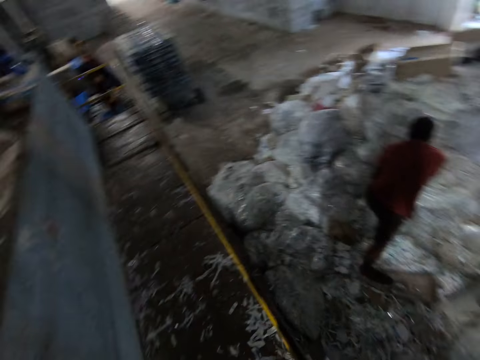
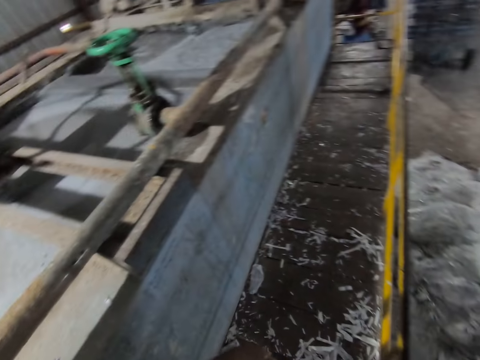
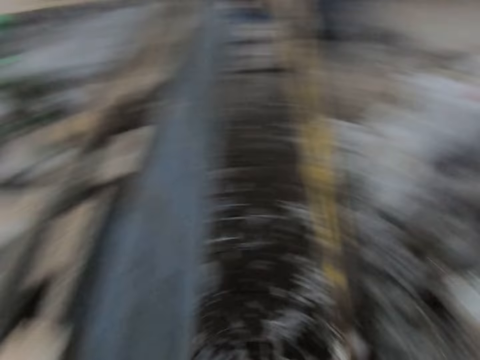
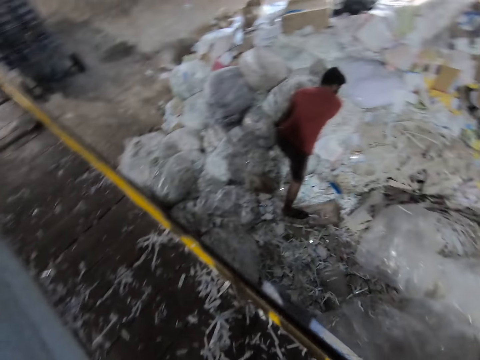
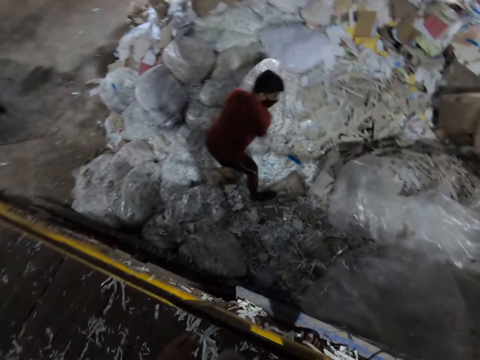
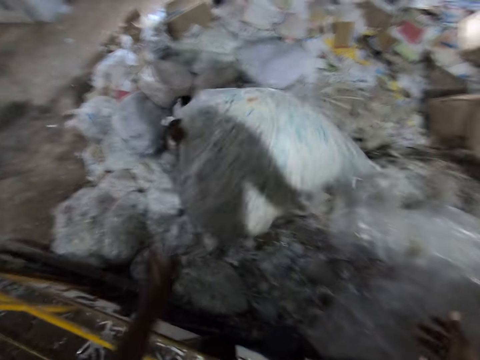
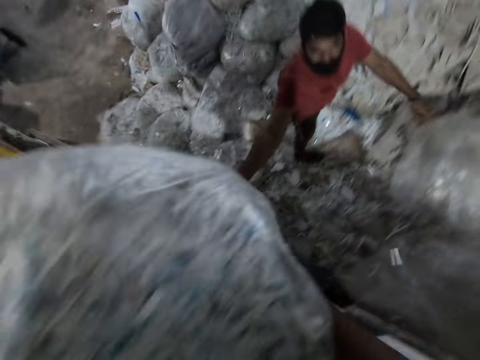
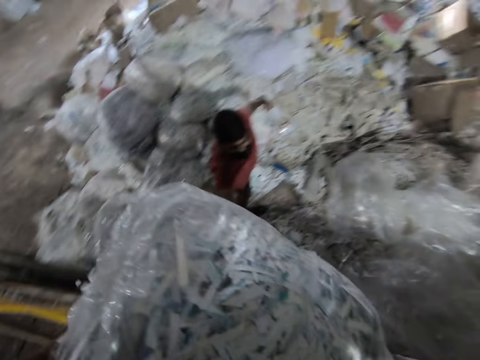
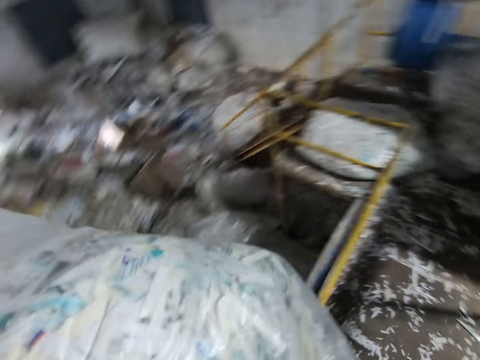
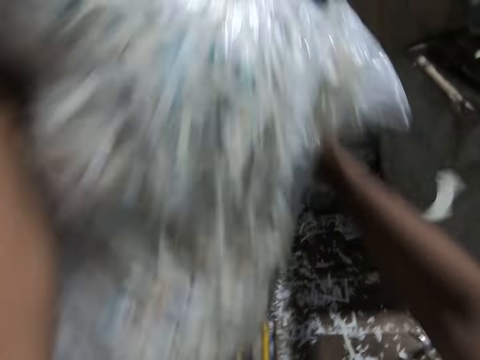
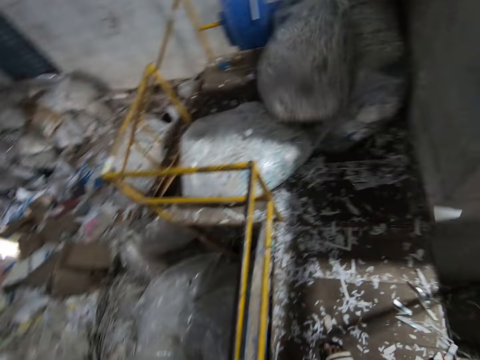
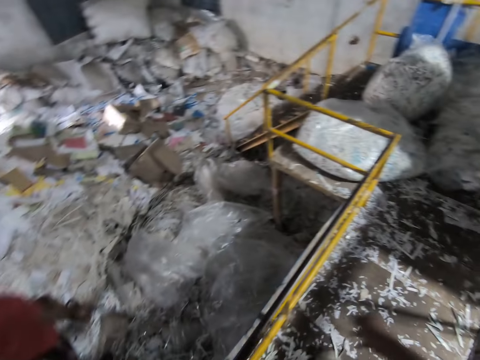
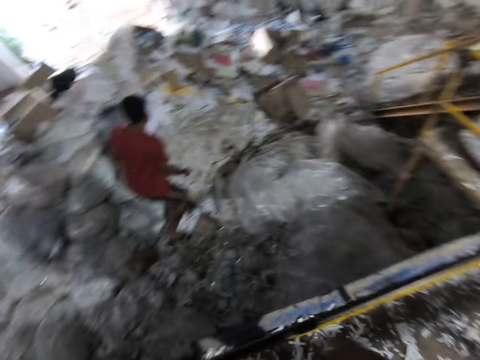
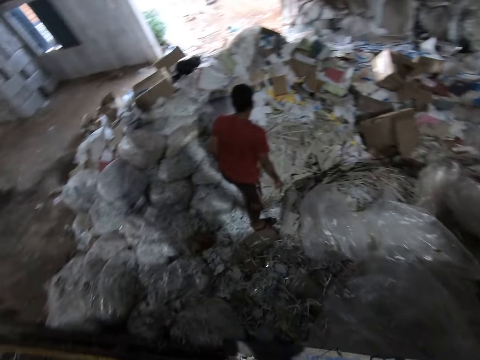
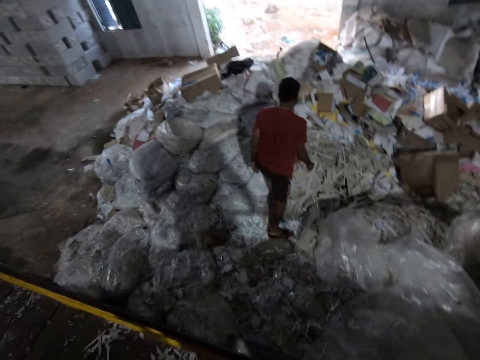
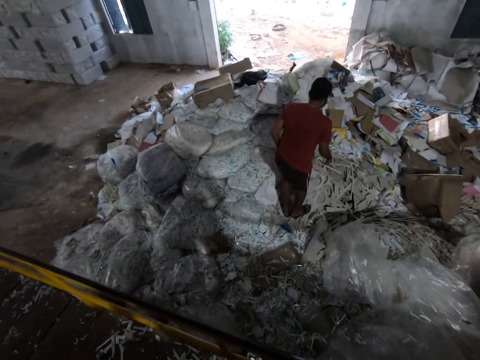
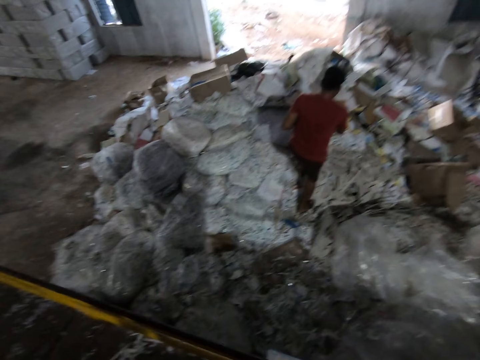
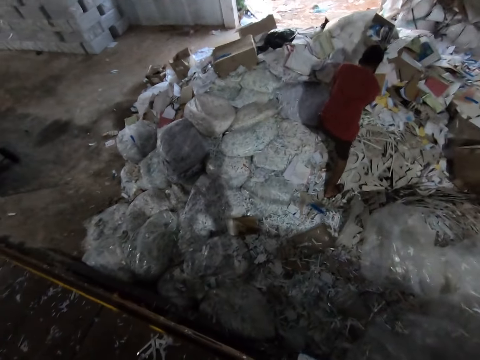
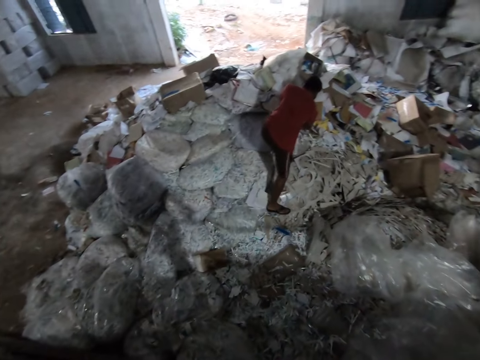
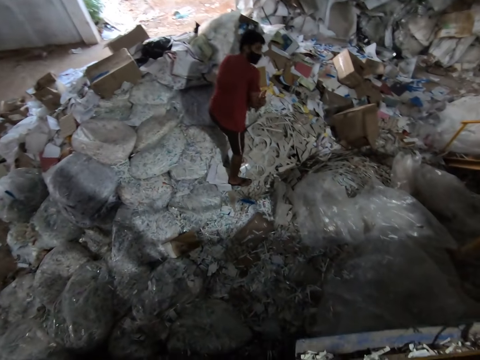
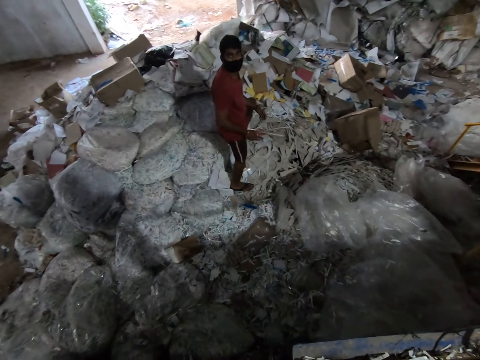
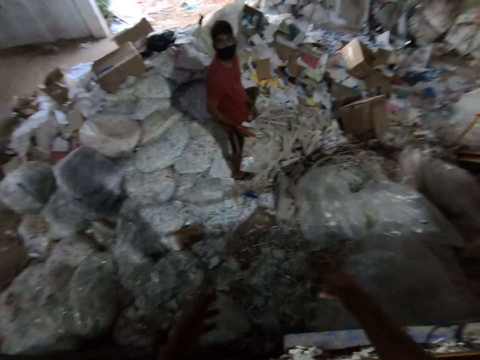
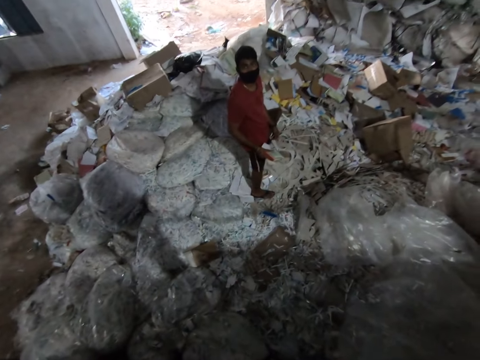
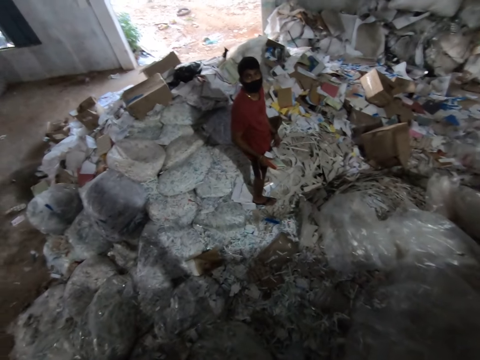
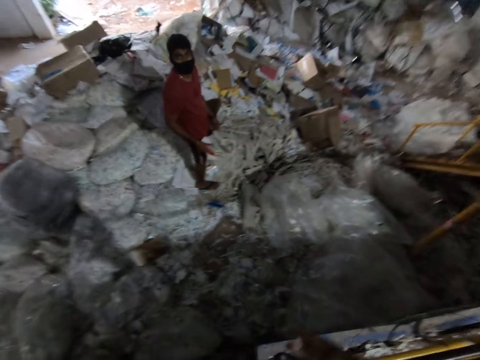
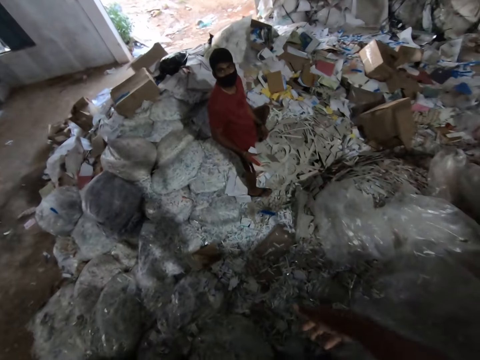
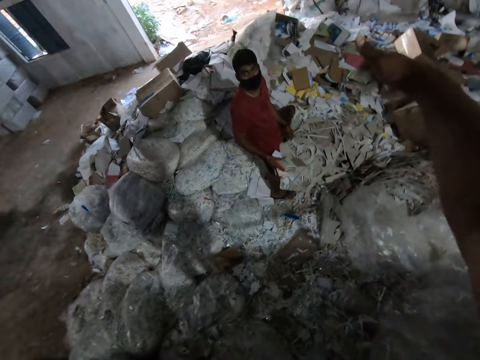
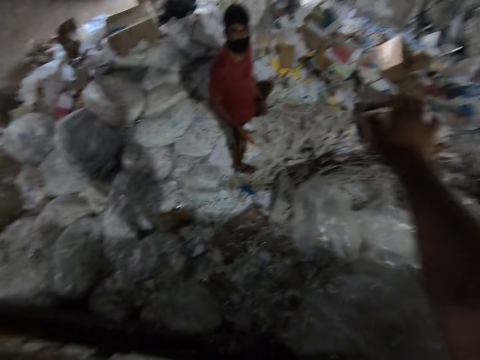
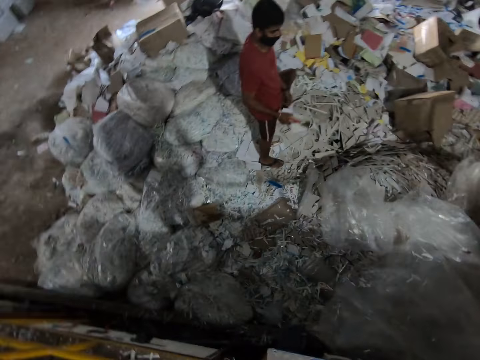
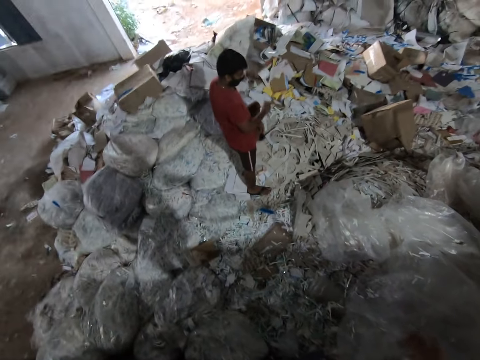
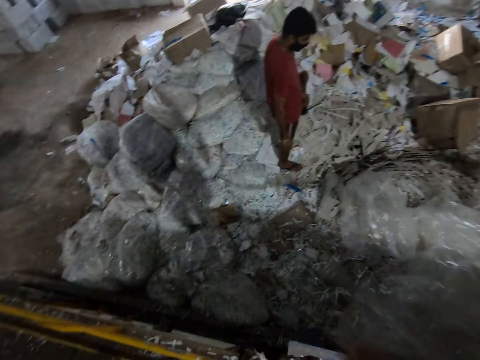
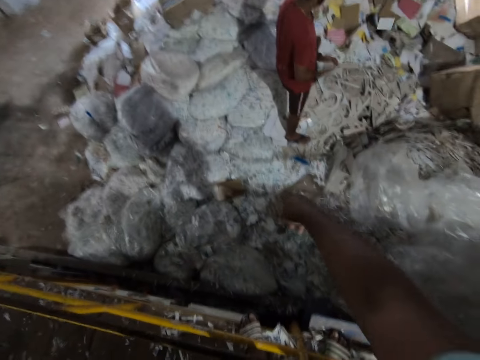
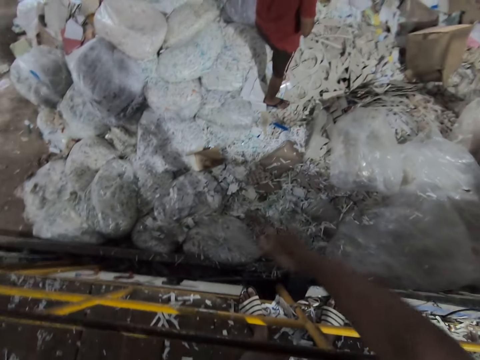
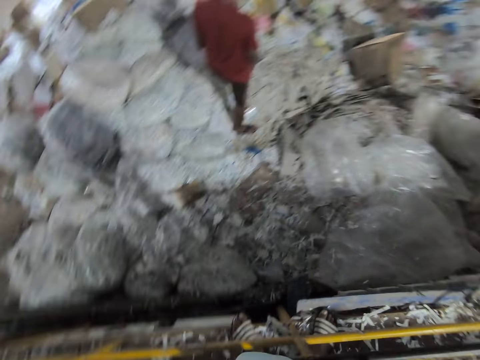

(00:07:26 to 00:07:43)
A man picks up the bag of paper shreds from the heap of paper shreds on the floor with his hands. The man throws the bag of paper shreds to the camera wearer with his hands. The camera wearer catches the bag of paper shreds with his hands. He throws the bag of paper shreds on the paper recycling machine platform with his hands. He stares around the factory. The man walks on the papers. The man picks papers from the heap of paper shreds on the floor with his right hand. The man stares at the camera wearer. The camera wearer talks to the man. He makes gestures to the man. The man throws the papers in his right hand on the heap of paper shreds on the floor.

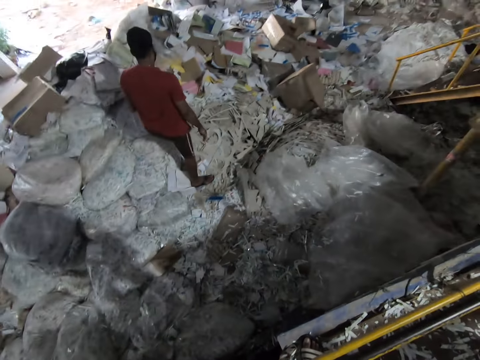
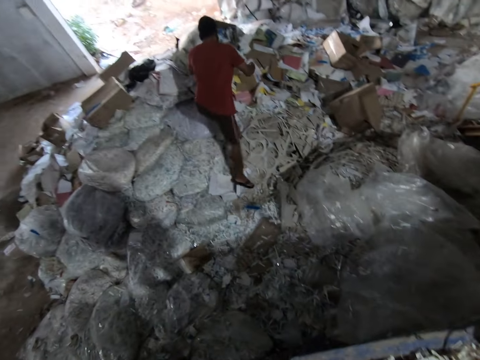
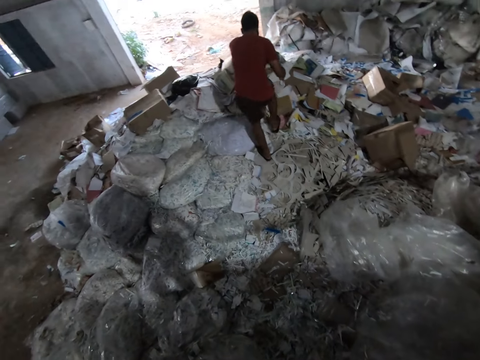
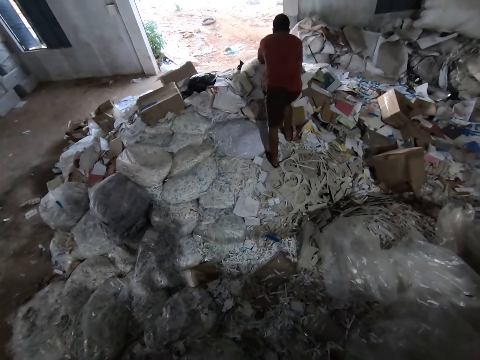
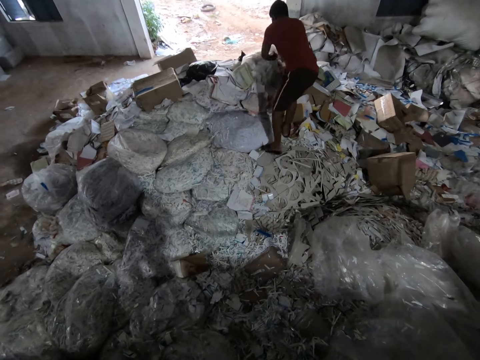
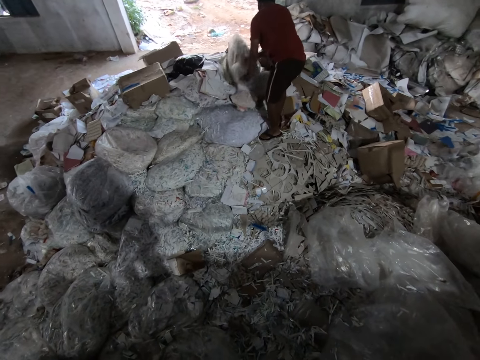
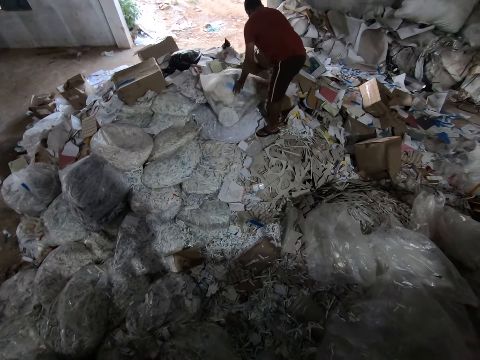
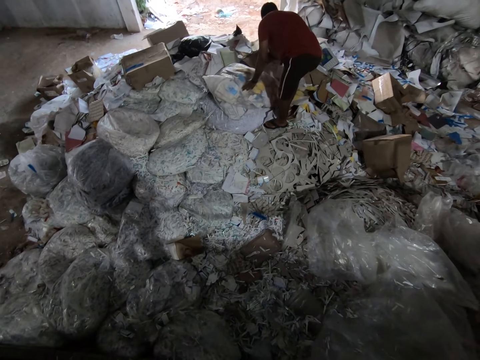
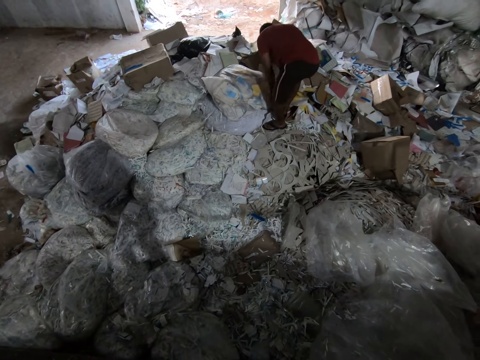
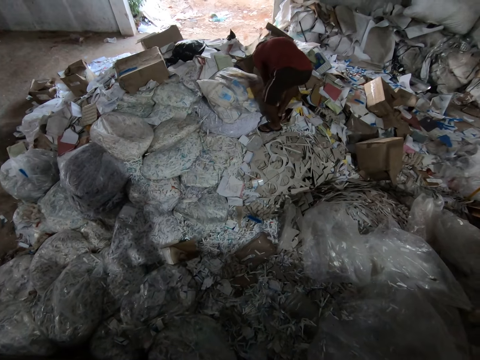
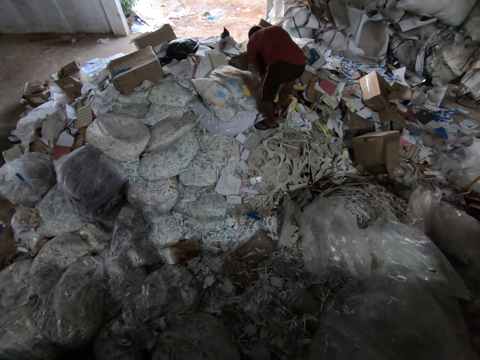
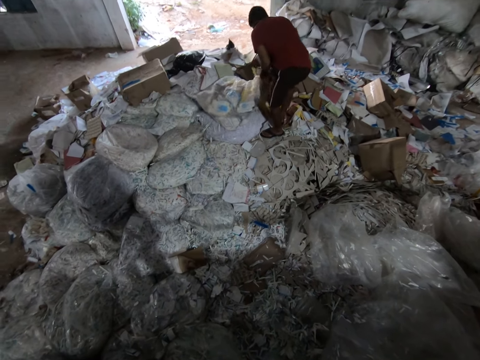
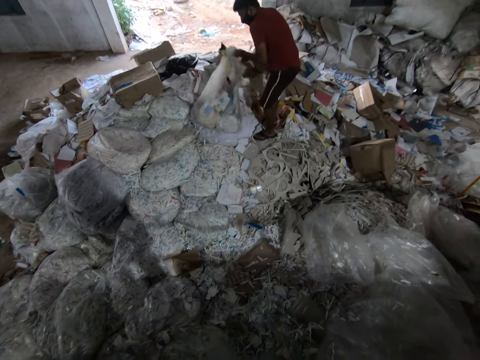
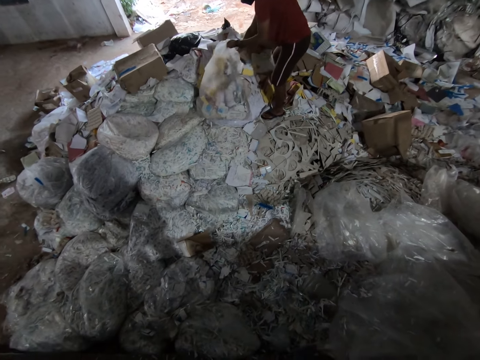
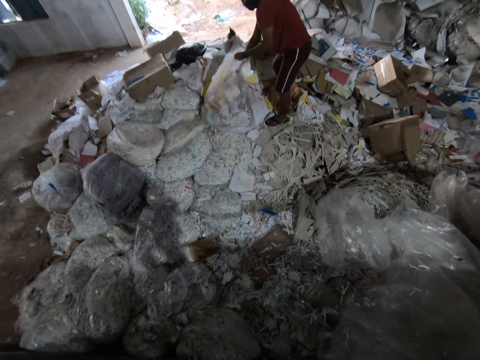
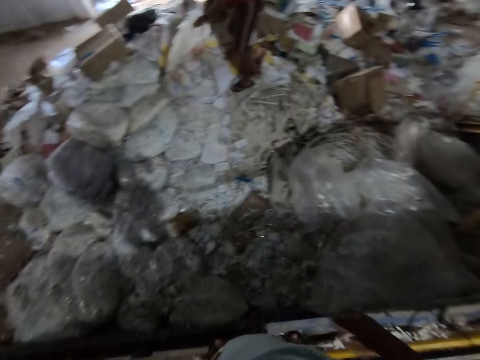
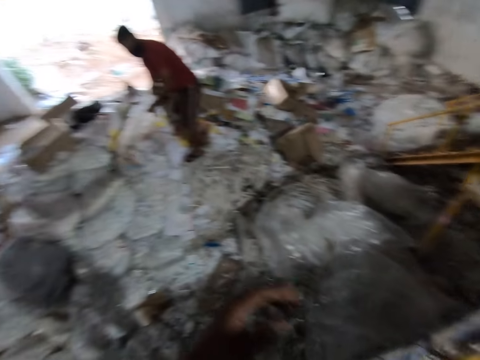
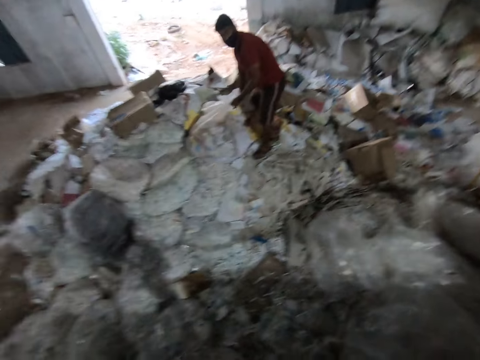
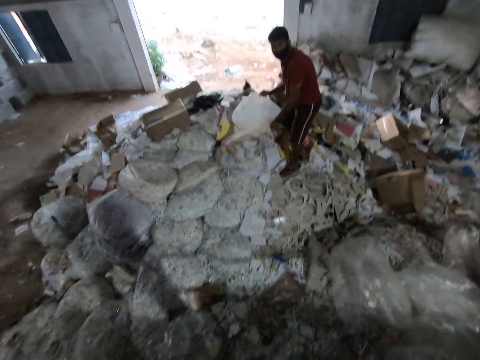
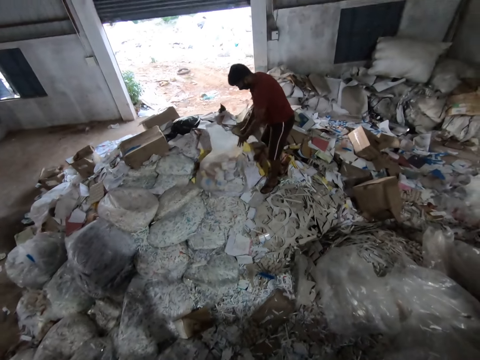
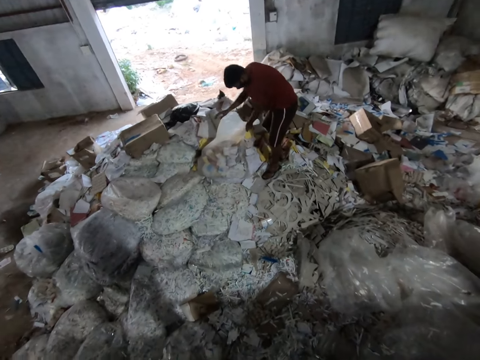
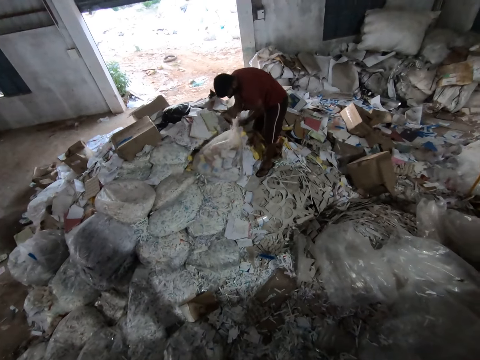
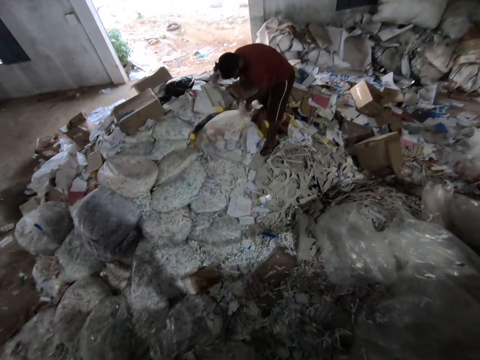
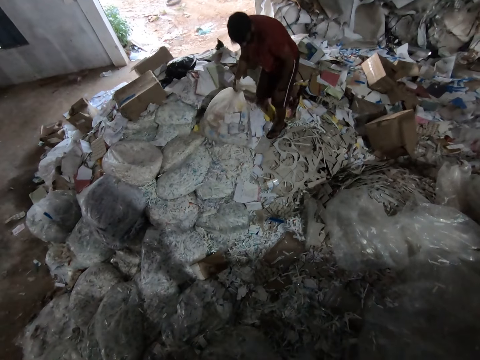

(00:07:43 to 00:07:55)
A man walks on the papers. The man pulls a bag of paper shreds from the heap of paper shreds on the floor with his hands. The man picks paper from the floor. The man adjusts the bag of paper shreds on the heap of paper shreds on the floor with his hands. The man ties up the bag of paper shreds on the heap of paper shreds on the floor with his hands.
